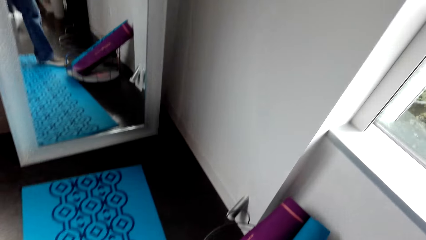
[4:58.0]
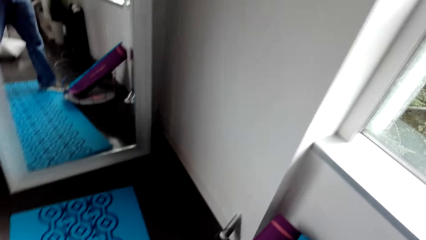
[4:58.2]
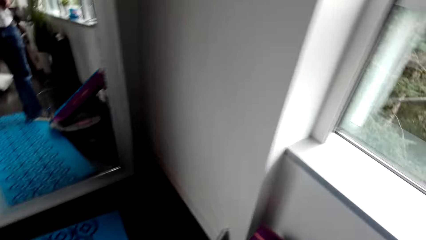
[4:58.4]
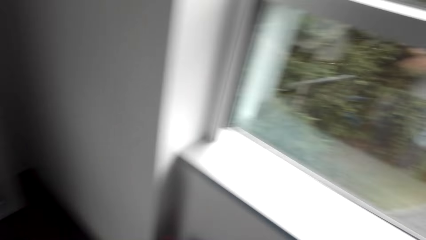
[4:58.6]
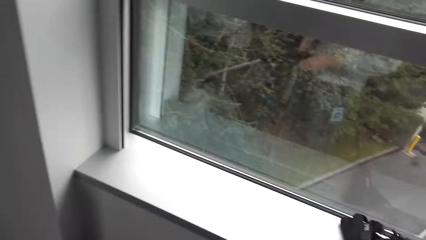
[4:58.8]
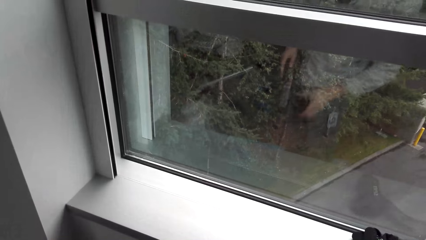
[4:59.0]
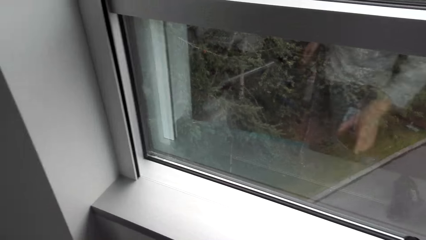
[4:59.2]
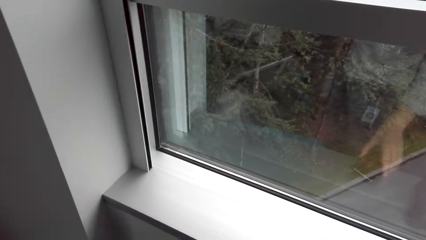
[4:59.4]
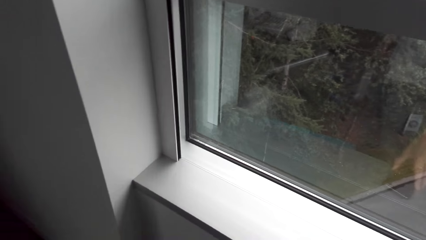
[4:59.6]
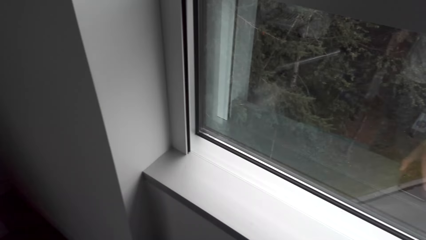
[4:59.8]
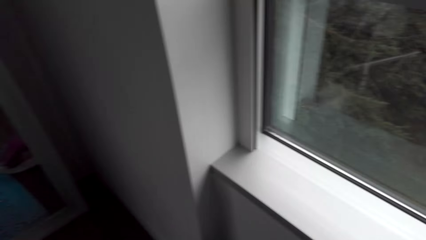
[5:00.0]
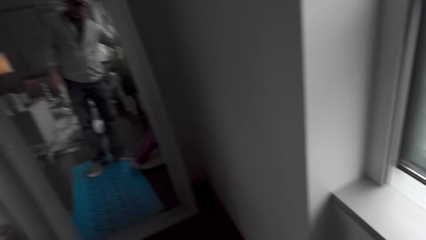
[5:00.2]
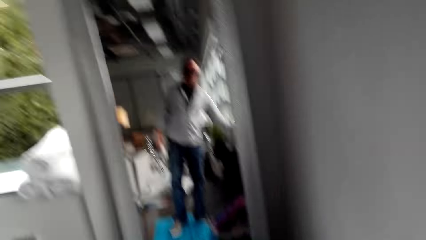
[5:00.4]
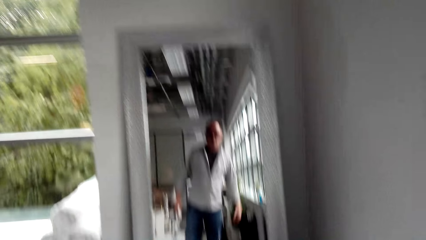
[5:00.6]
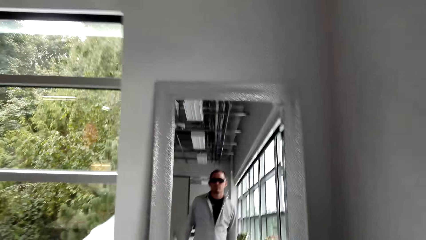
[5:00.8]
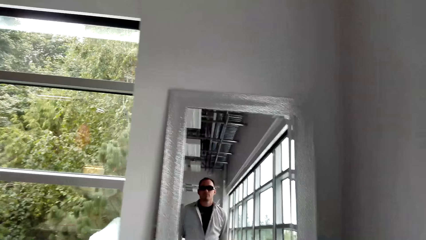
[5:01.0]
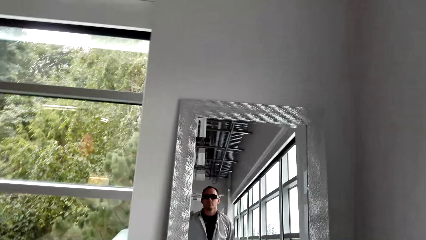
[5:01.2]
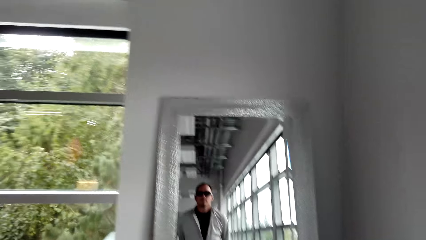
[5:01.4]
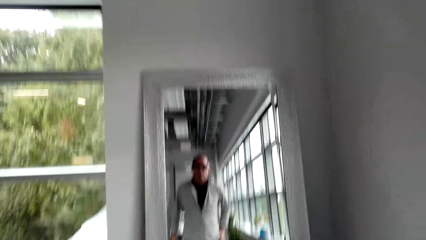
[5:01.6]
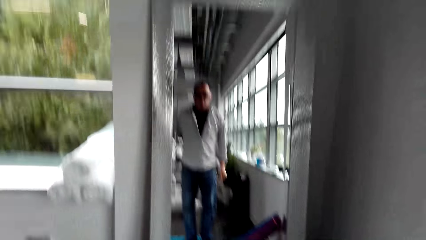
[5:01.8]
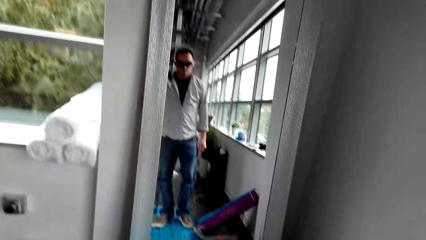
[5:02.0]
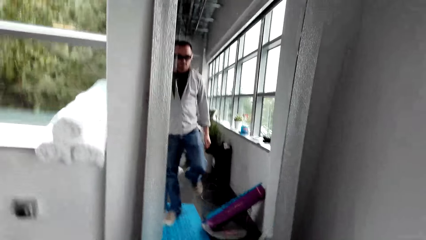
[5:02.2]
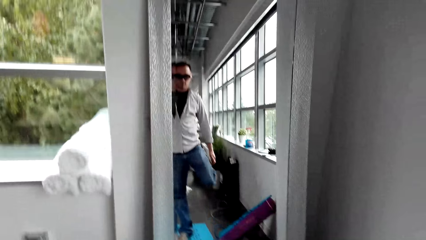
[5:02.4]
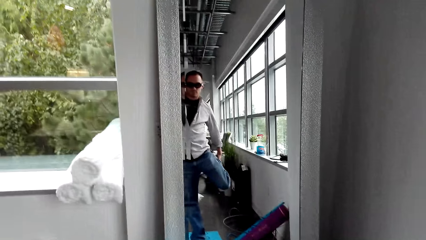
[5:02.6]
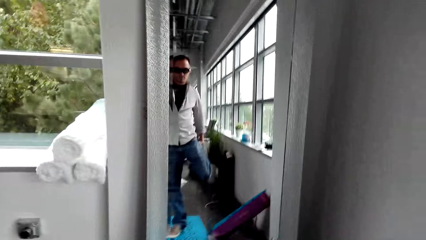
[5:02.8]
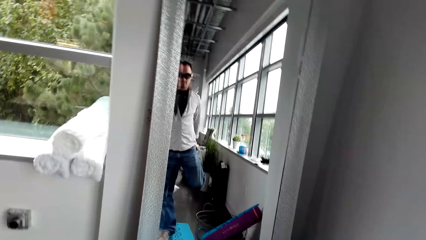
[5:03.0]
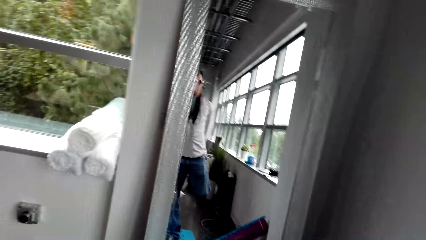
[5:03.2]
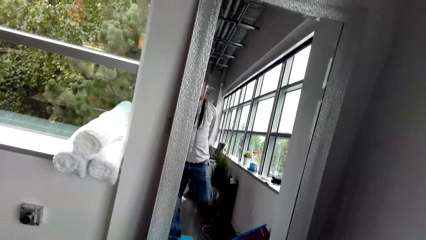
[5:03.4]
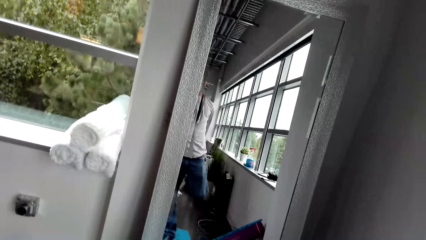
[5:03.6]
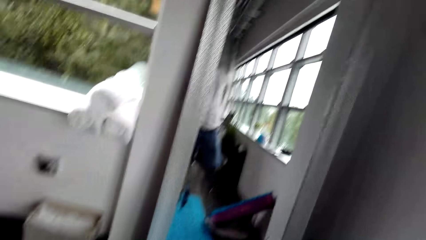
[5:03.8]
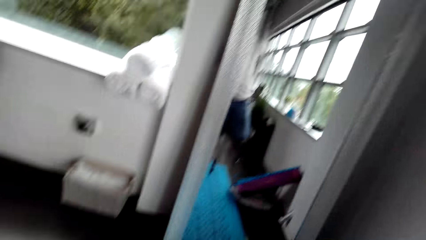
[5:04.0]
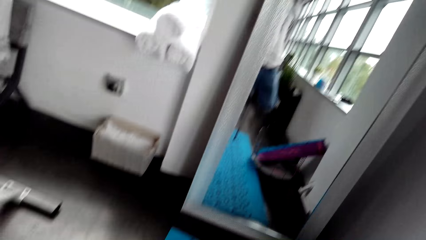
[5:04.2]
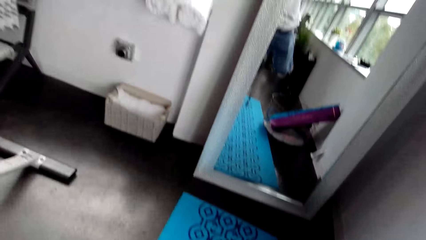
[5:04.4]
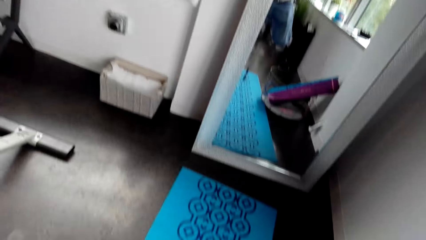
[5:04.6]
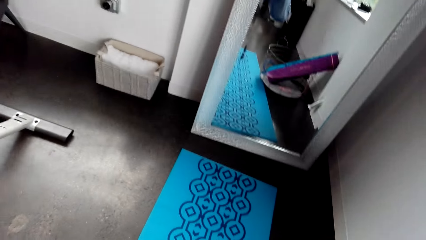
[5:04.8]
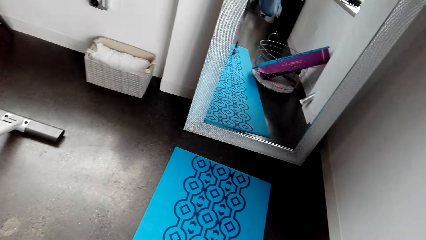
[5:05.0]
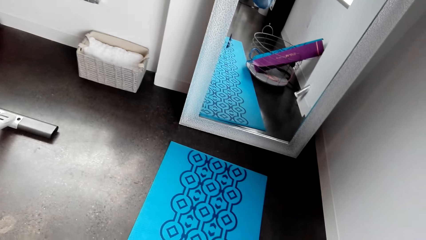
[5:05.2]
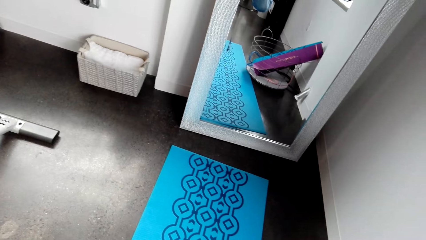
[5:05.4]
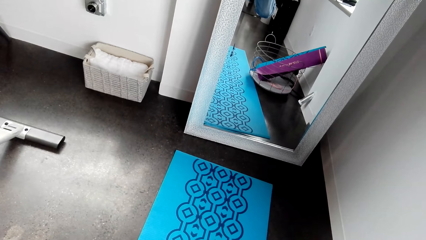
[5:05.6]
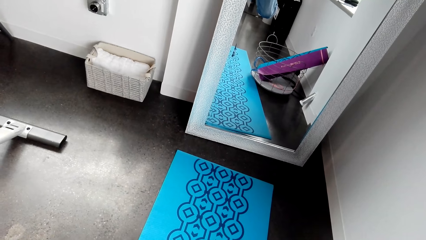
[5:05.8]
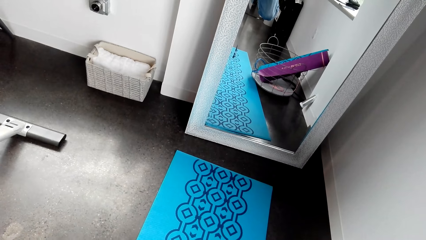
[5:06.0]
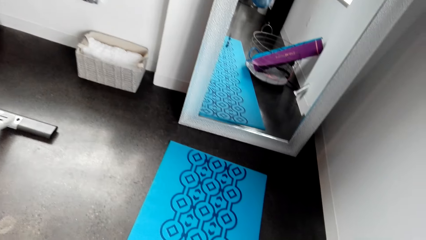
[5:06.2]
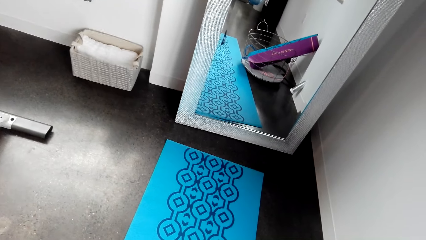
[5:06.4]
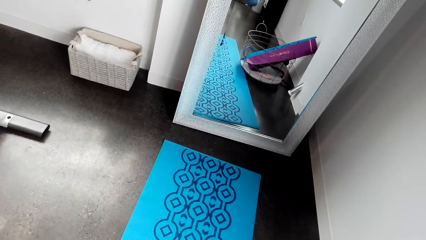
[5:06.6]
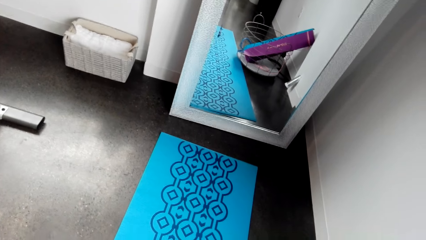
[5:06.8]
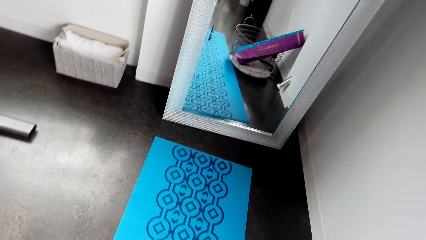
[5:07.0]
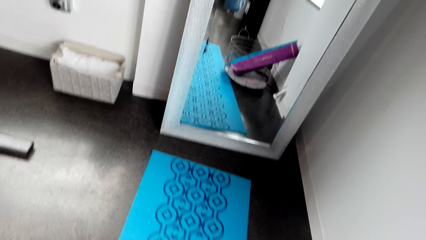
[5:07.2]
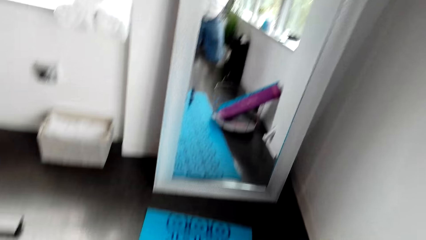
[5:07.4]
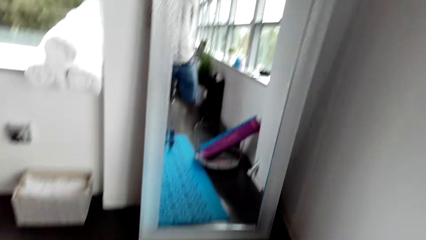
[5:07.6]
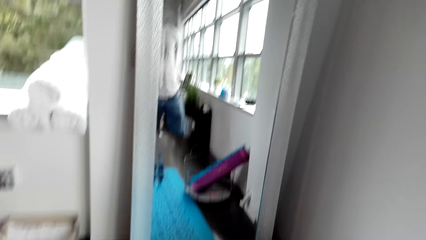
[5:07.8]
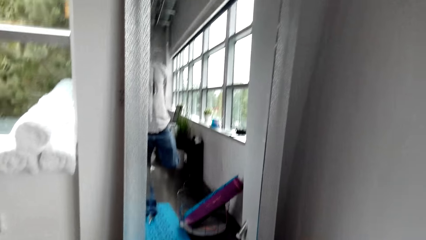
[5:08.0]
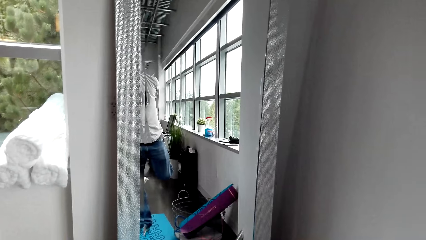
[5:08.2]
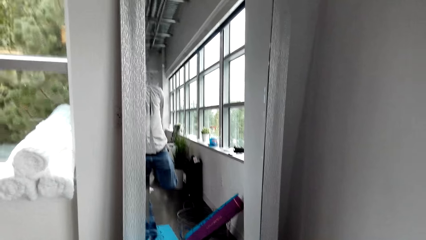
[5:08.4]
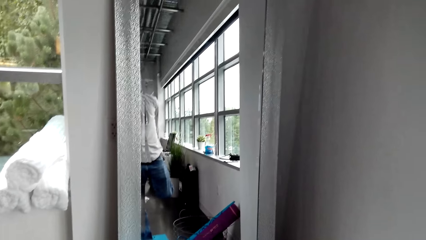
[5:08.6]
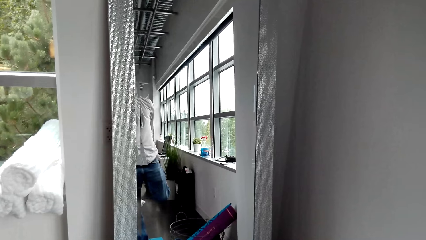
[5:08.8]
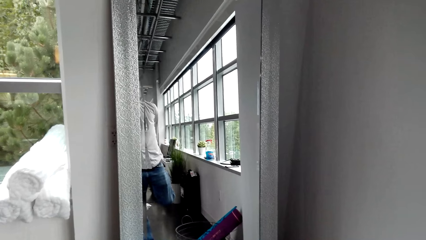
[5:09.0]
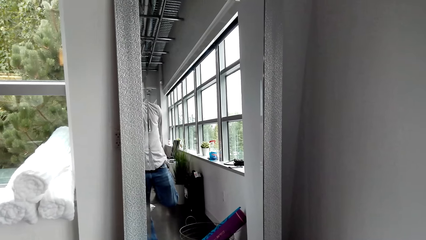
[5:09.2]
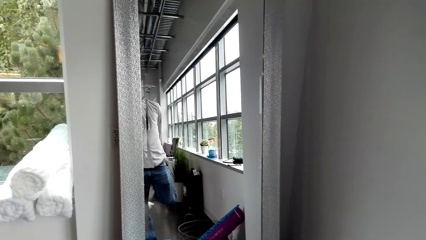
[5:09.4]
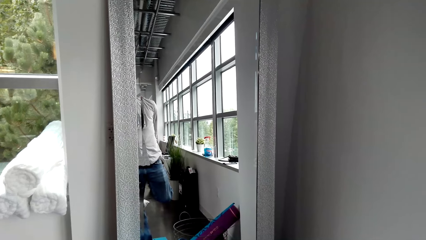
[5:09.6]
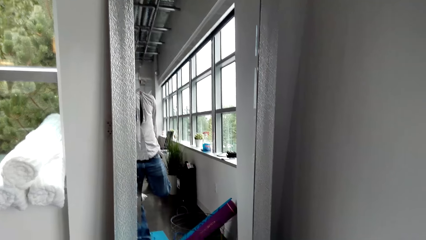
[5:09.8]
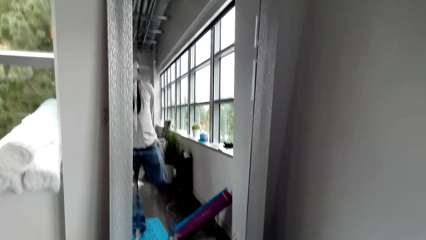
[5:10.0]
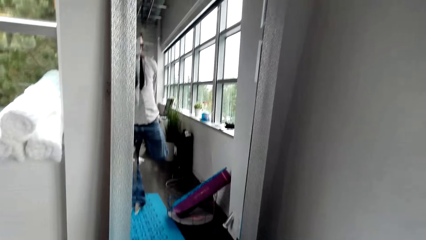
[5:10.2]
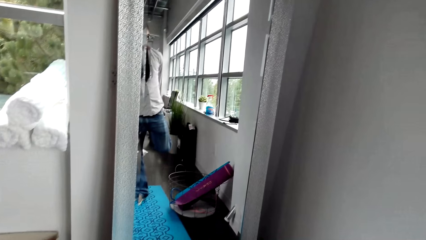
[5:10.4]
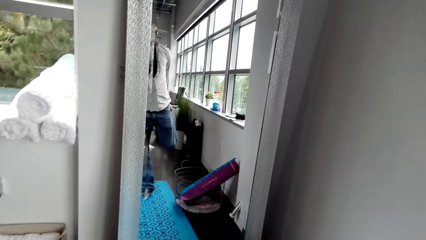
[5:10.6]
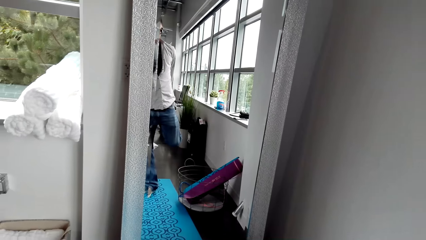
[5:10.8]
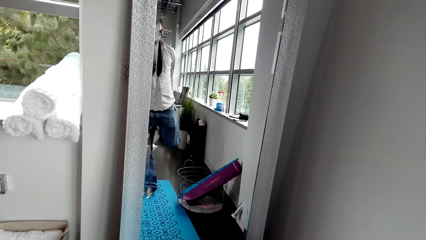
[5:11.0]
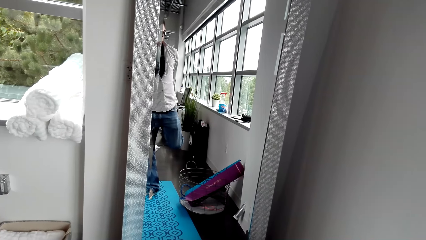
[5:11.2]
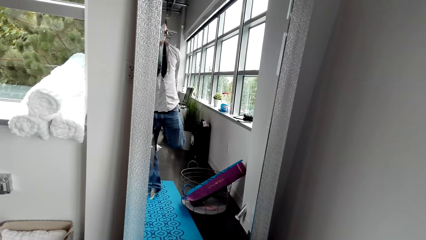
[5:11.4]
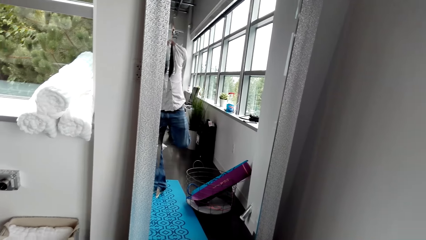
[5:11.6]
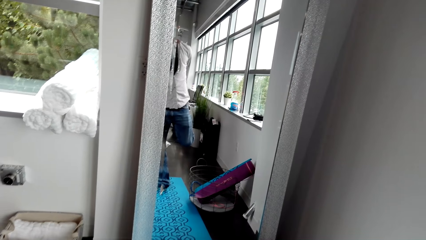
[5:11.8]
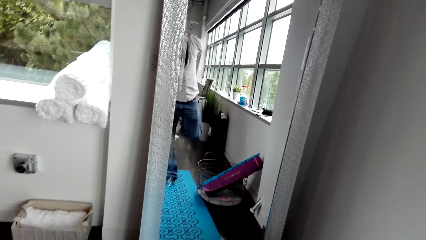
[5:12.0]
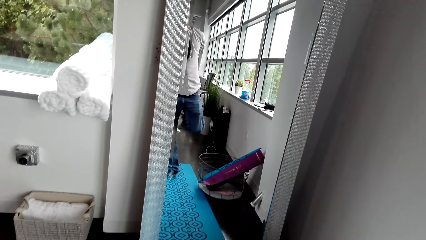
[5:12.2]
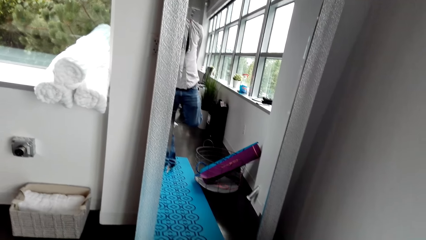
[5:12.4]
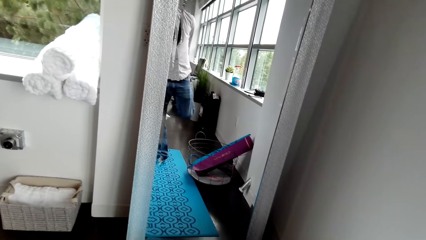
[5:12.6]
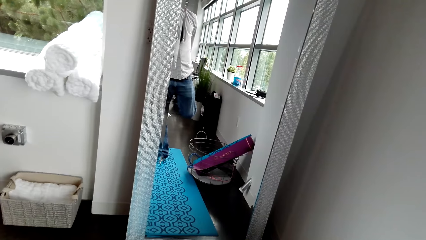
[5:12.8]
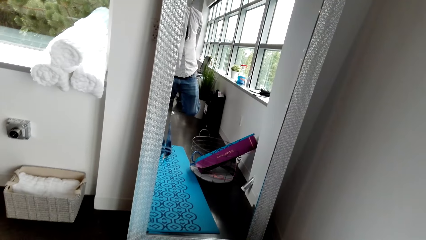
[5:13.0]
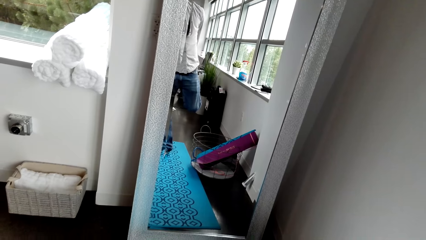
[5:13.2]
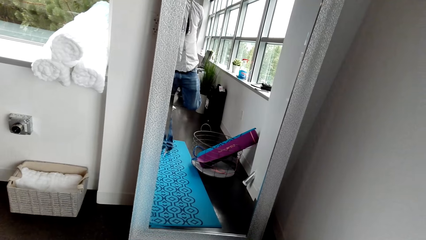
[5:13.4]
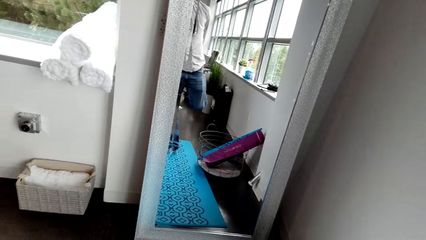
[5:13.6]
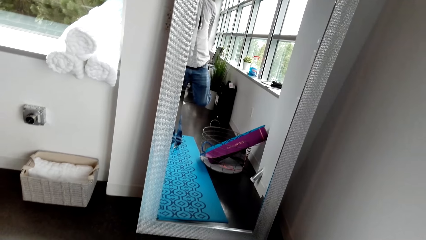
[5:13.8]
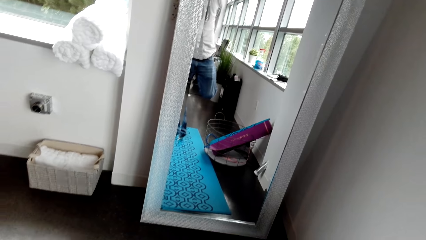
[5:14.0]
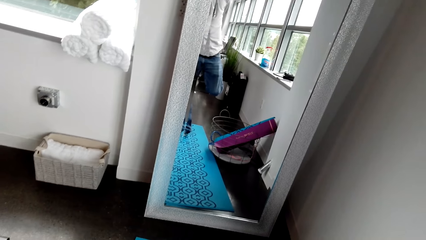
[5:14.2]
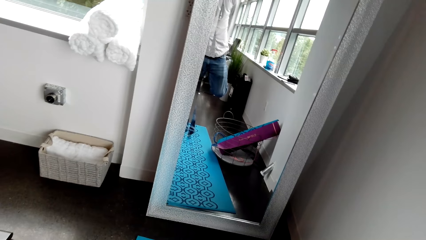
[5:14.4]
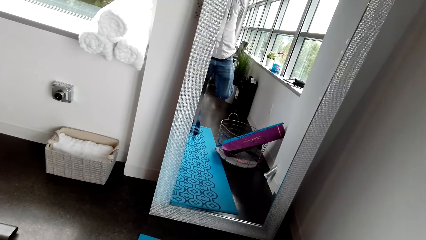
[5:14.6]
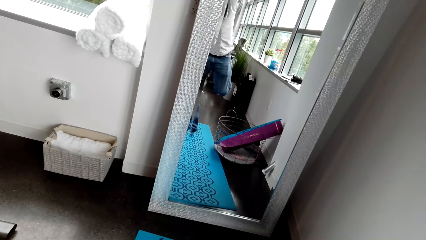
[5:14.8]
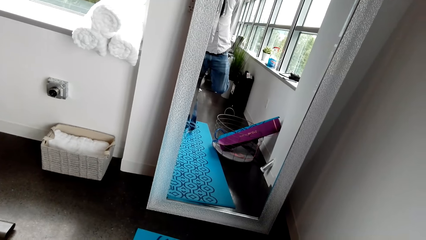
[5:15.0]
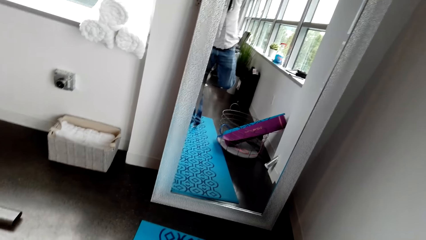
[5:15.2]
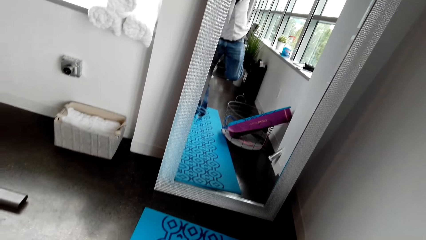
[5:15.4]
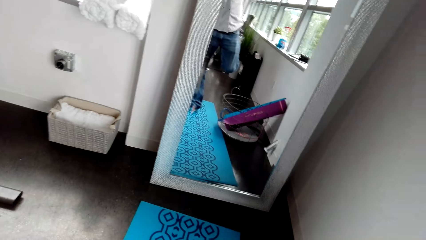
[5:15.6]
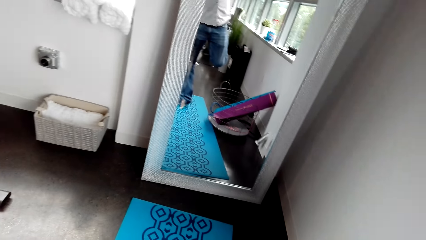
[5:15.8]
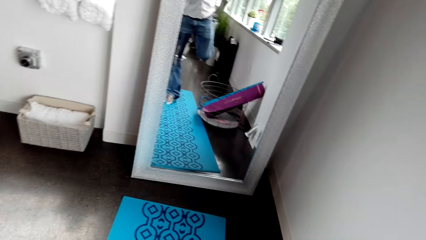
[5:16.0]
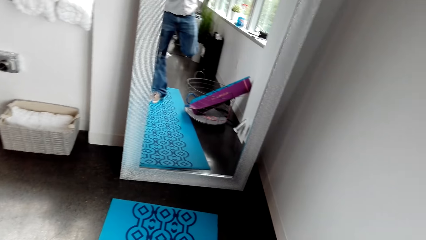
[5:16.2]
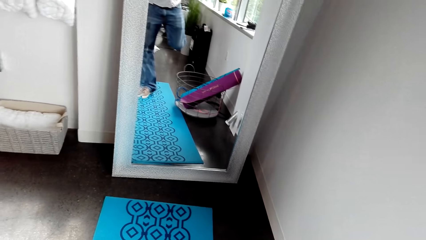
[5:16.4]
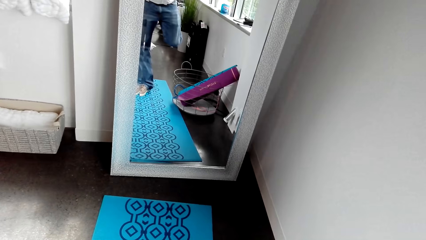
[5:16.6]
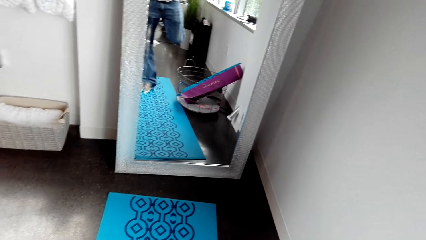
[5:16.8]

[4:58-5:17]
The camera wearer places the phone on the window shelf. He looks in a mirror. He folds his right leg. He exercises.
